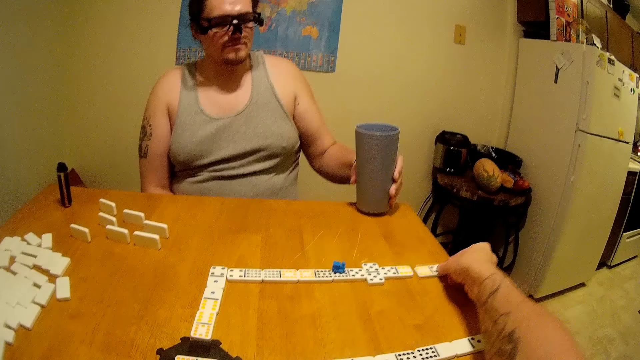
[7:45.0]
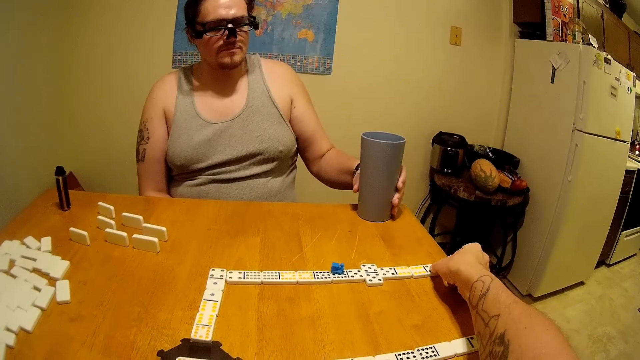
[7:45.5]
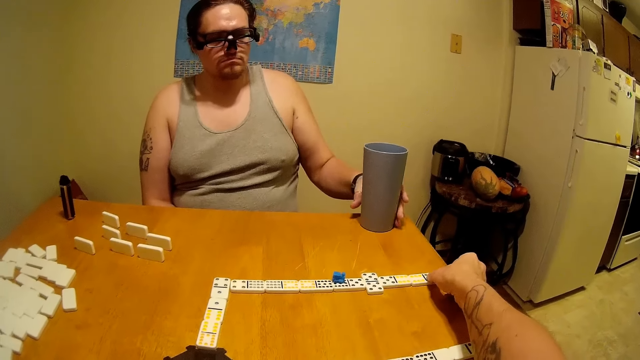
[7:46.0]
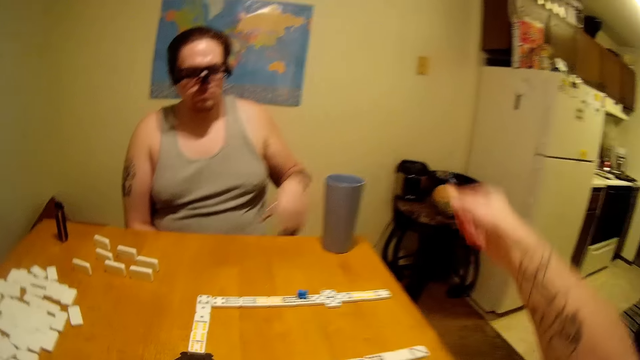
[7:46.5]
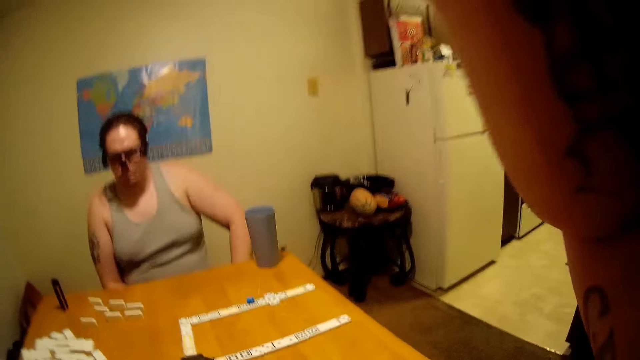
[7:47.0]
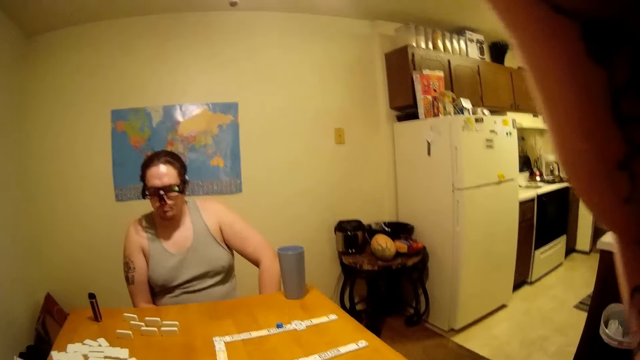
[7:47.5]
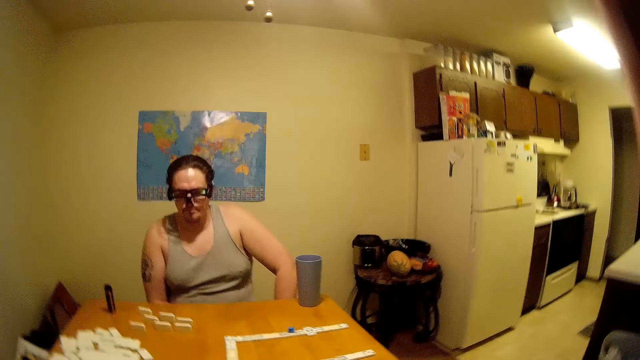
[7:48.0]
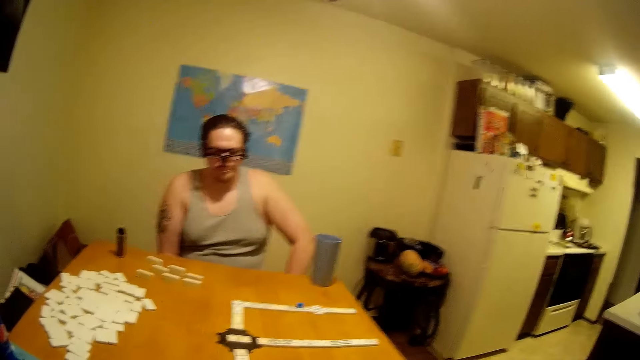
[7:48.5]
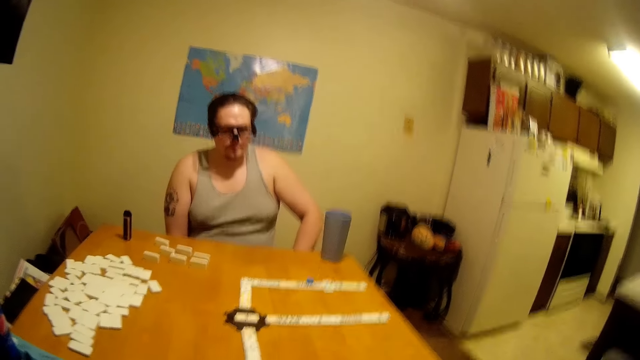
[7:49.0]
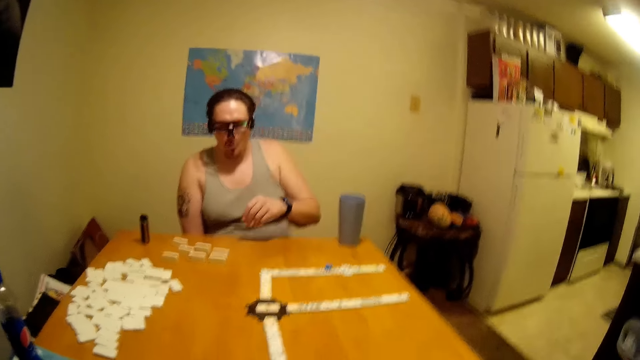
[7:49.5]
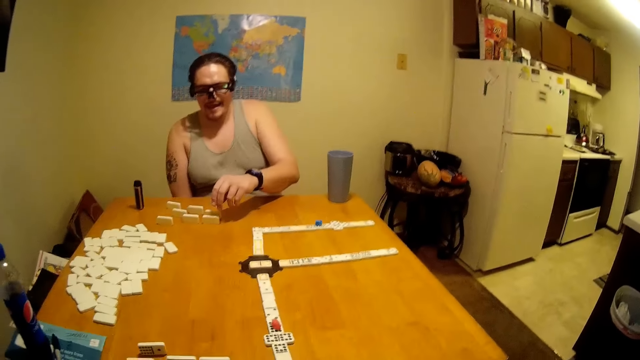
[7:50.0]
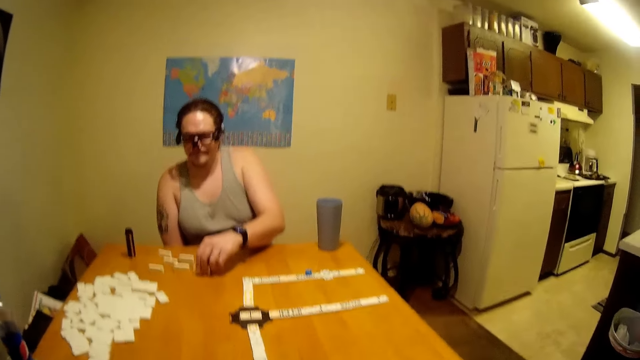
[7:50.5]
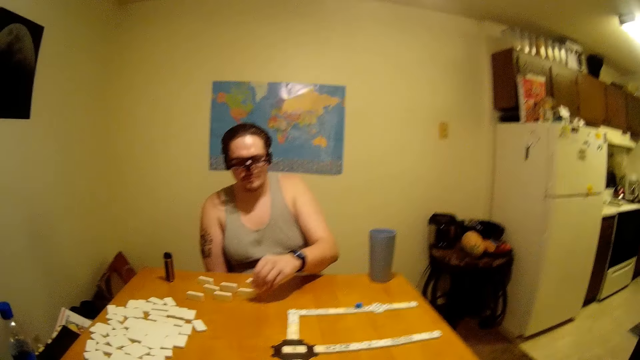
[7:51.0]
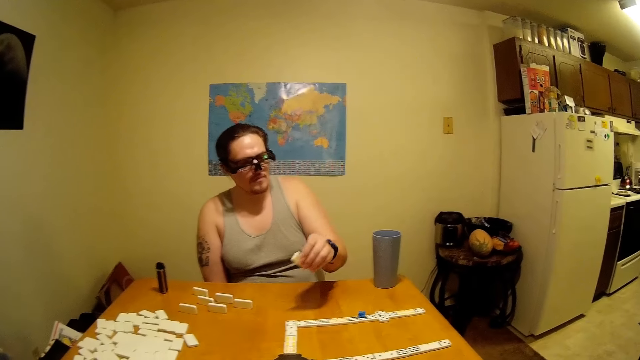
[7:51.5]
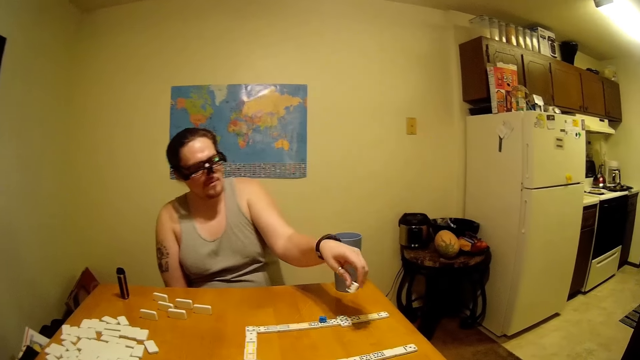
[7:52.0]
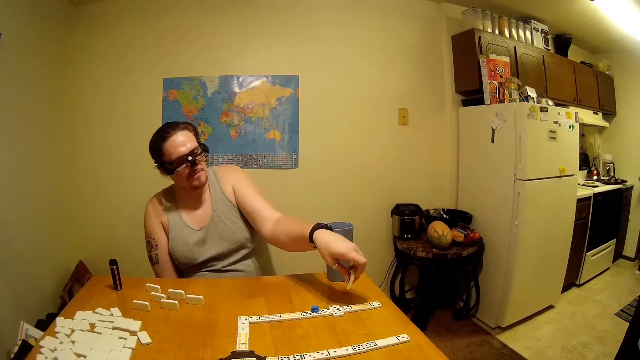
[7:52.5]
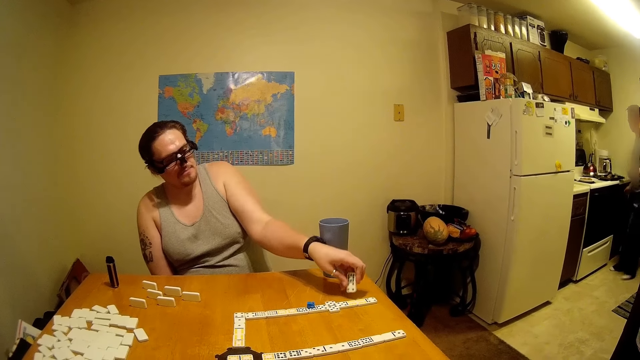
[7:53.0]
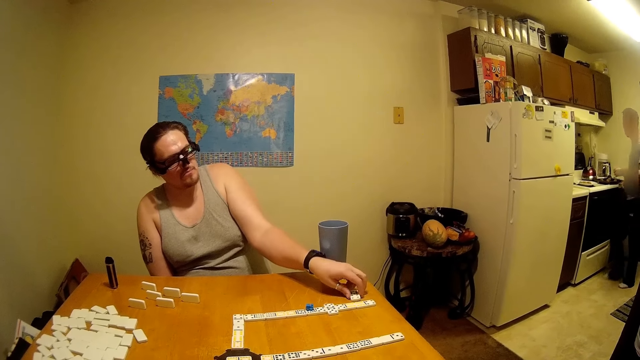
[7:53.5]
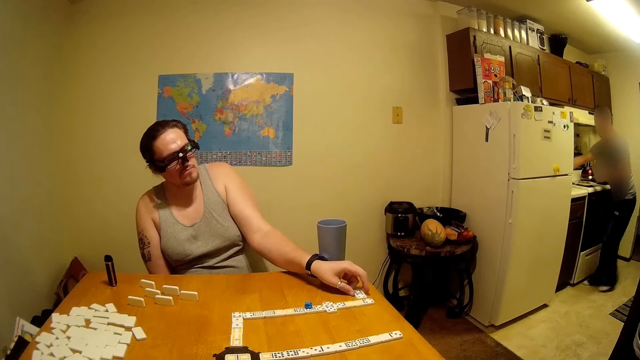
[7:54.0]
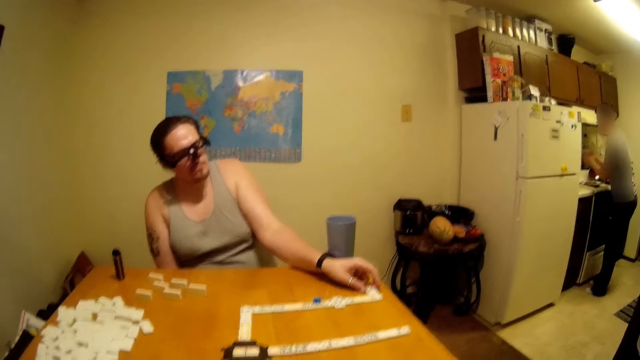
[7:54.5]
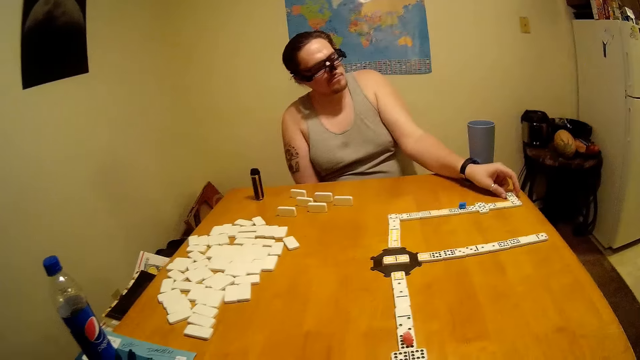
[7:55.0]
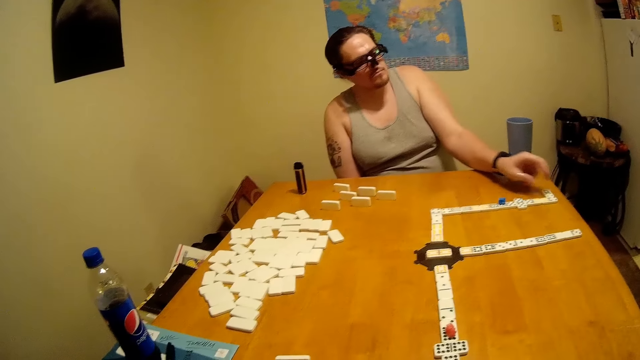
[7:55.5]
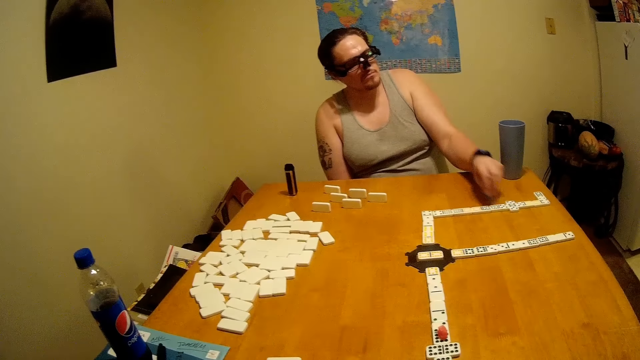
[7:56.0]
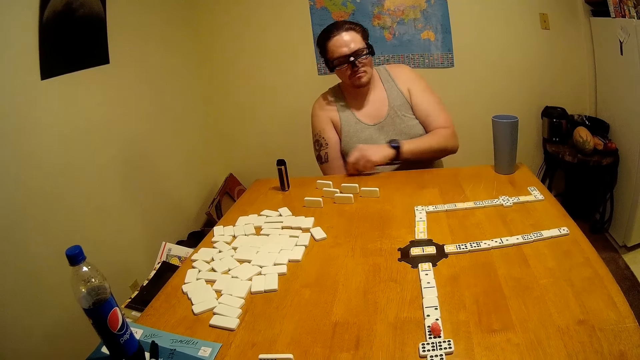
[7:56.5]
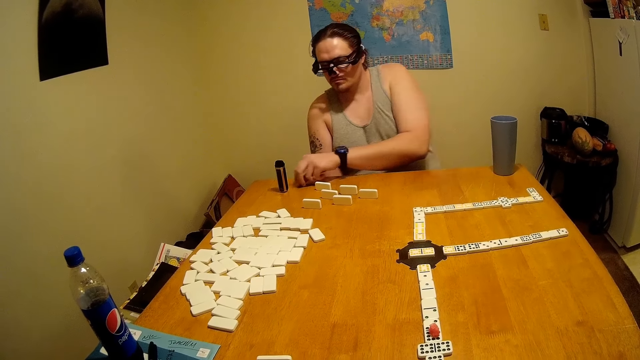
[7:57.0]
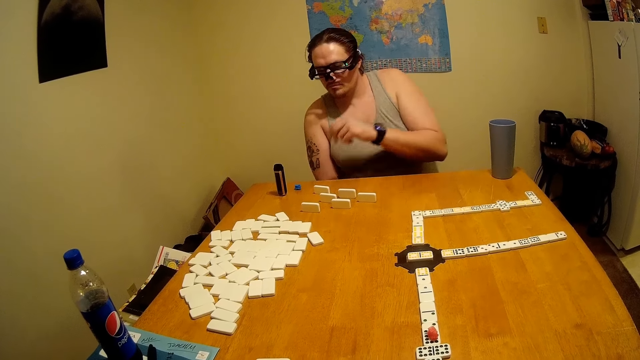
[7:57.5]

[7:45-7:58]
The camera wearer puts a tile on the table and plays dominoes on the table. A man puts a glass on the table. The camera wearer lifts the right hand. The man plays dominoes on the table, picks a tile, and puts the tile on the table. The man picks a dice and puts the dice on the table.

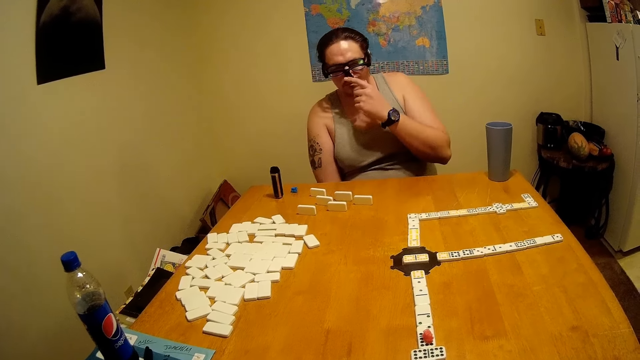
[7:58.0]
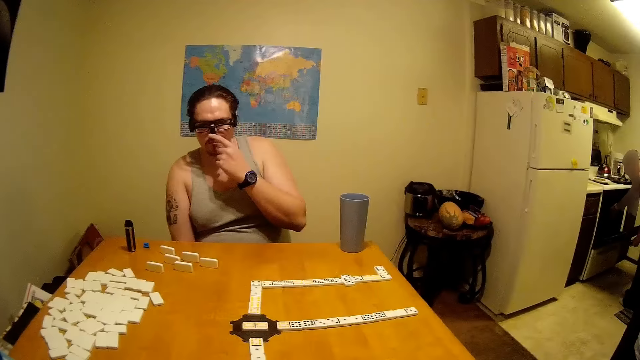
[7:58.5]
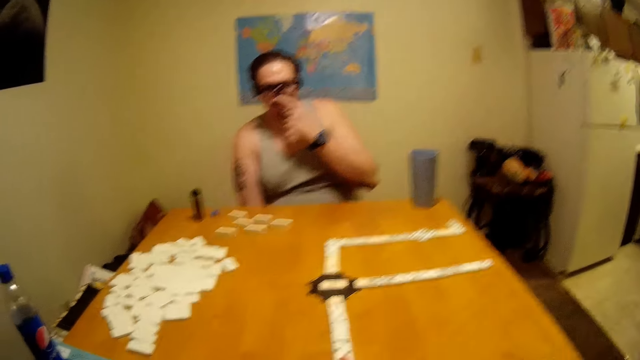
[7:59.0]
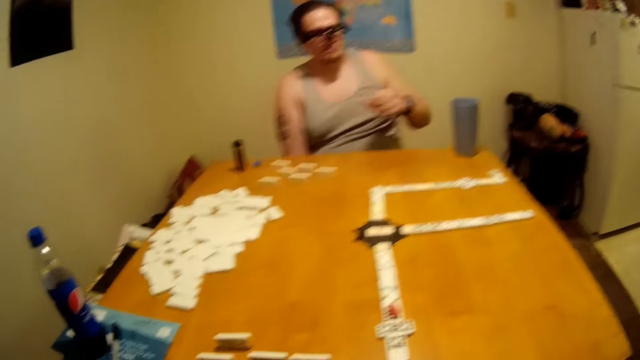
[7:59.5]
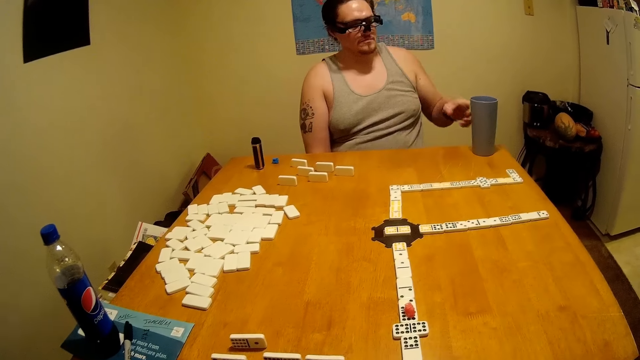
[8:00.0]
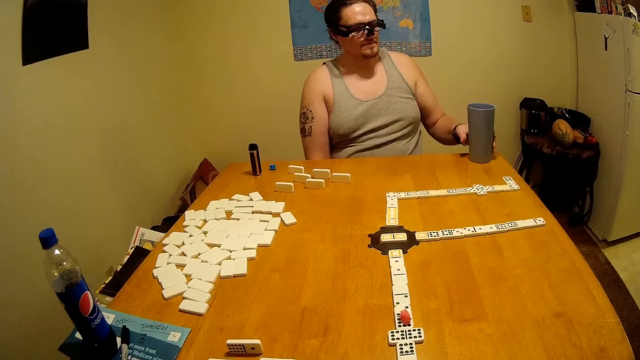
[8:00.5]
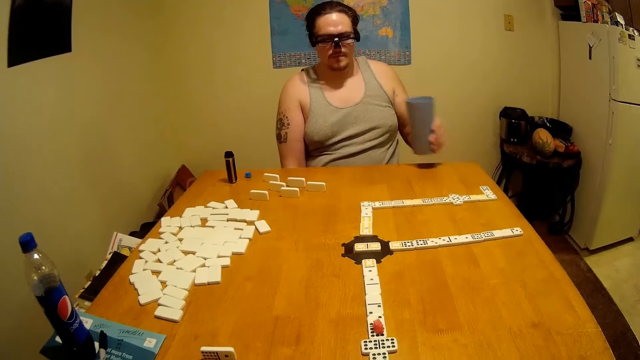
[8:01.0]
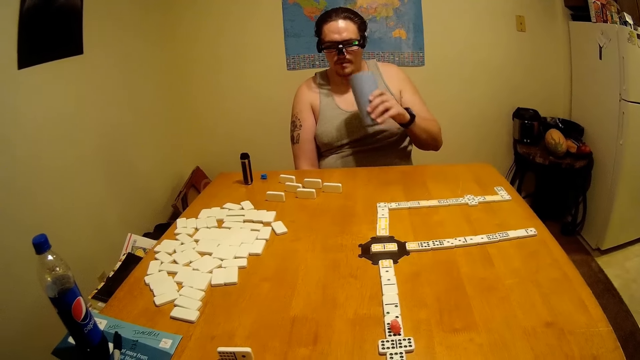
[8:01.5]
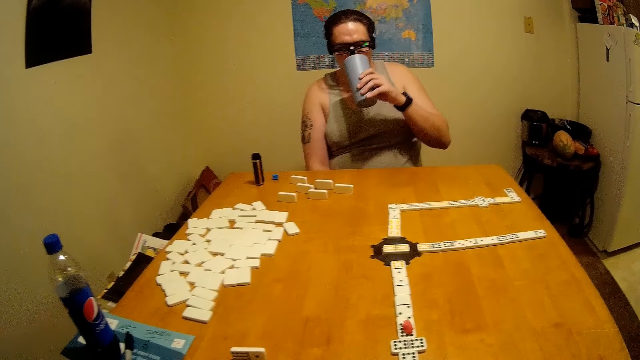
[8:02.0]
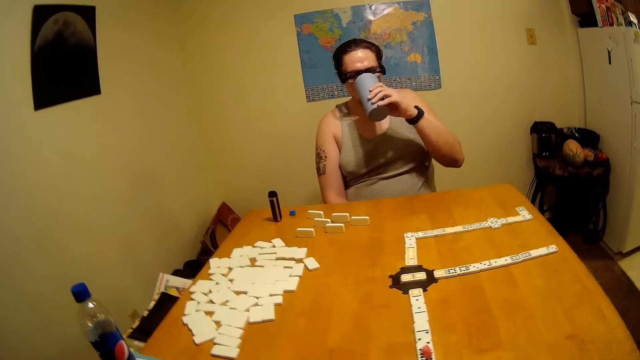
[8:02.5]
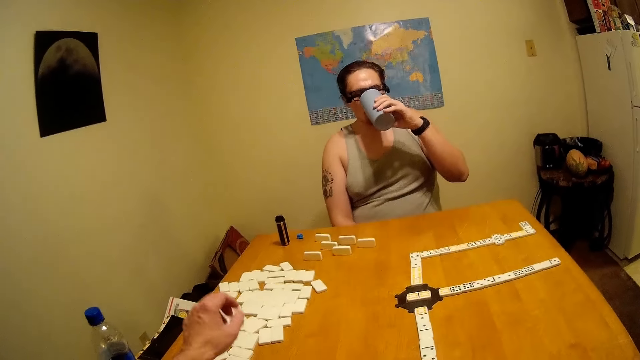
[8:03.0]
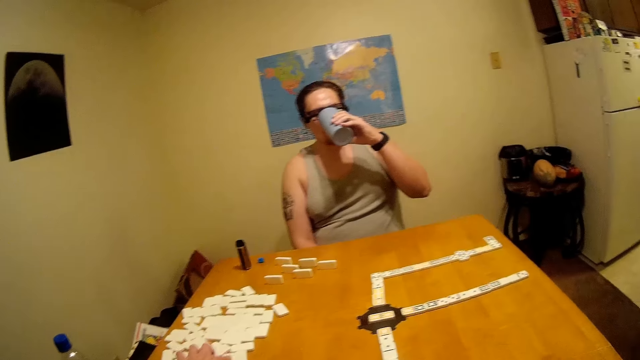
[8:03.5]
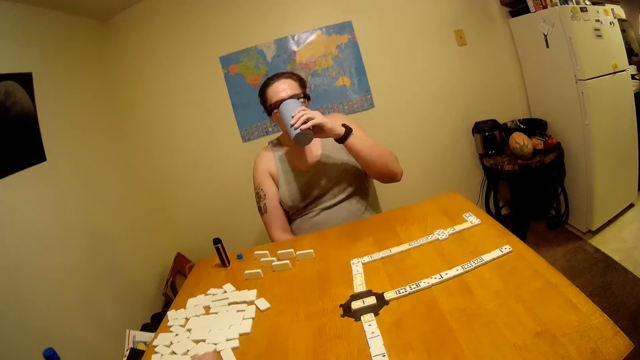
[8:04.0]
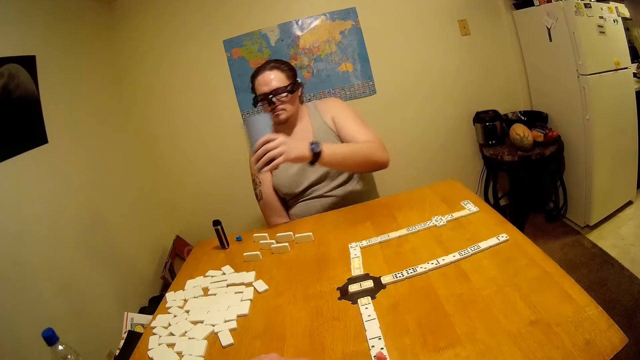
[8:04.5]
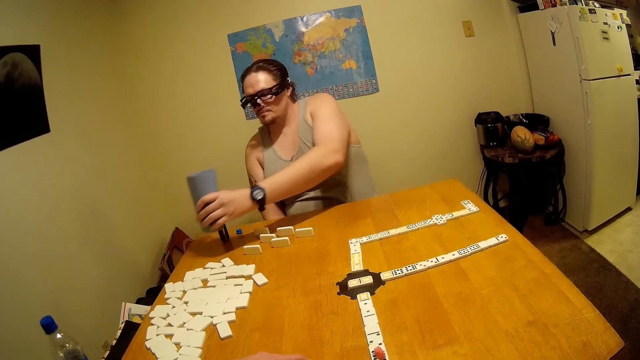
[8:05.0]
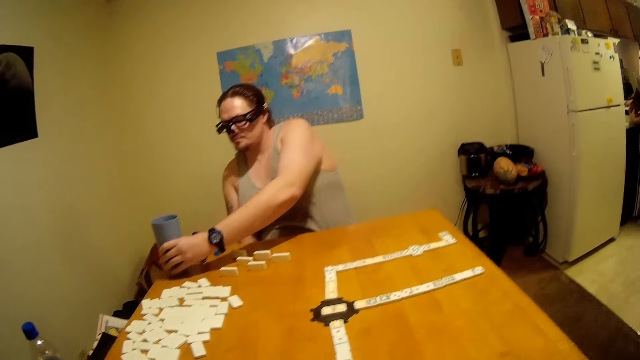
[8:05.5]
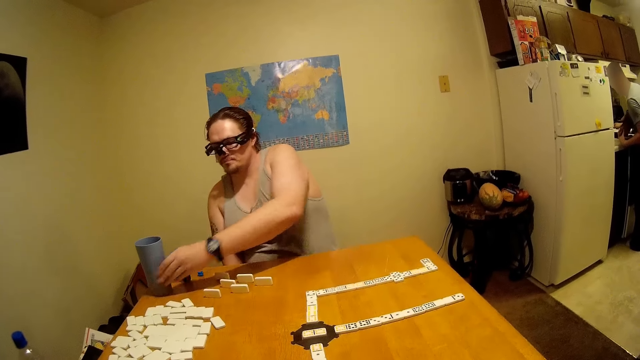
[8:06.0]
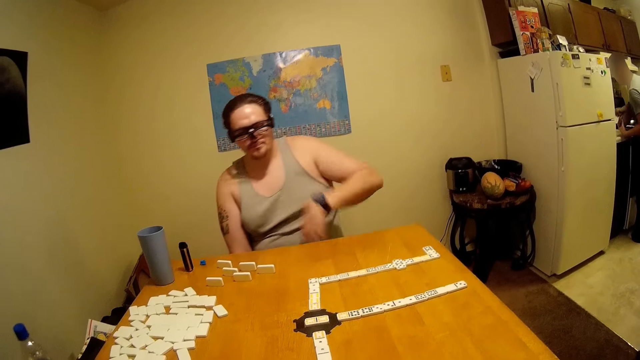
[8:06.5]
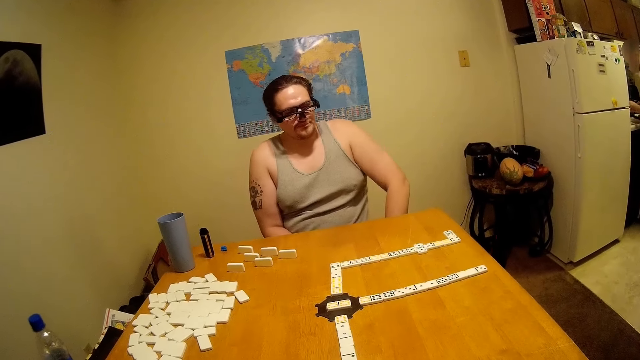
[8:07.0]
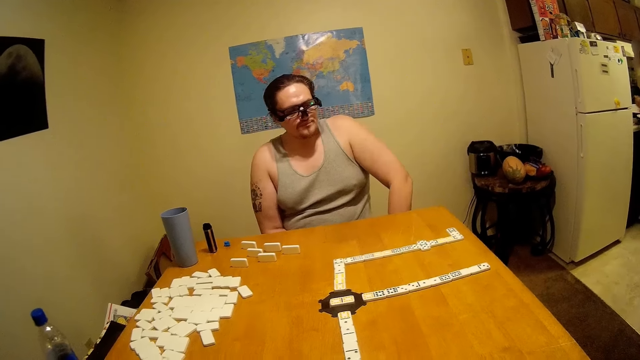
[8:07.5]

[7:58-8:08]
A man opens an oven. Another man touches his nose. The other man picks a glass or cup from the table and drinks something from the glass. The camera wearer plays dominoes on the table and picks a tile. The other man puts the glass on the table.
